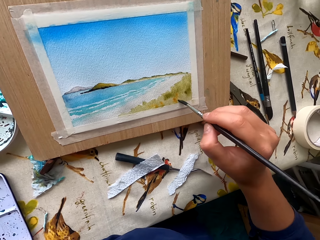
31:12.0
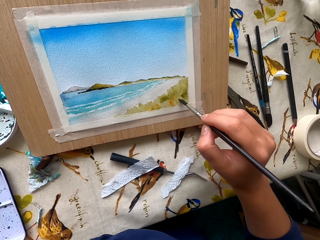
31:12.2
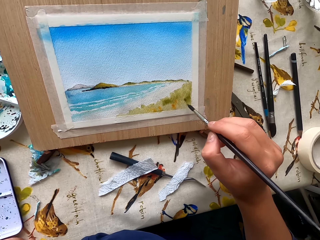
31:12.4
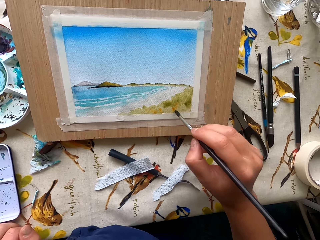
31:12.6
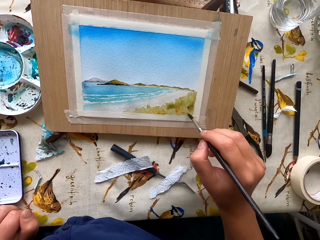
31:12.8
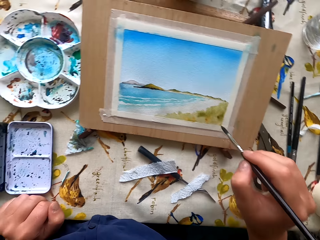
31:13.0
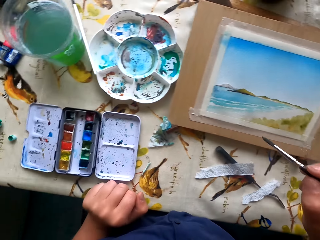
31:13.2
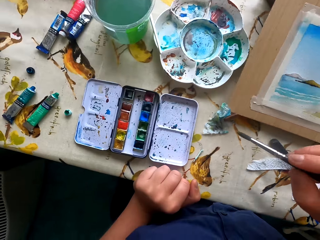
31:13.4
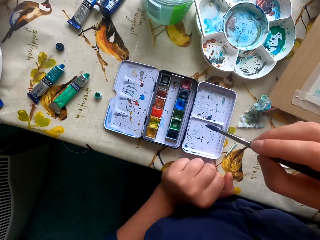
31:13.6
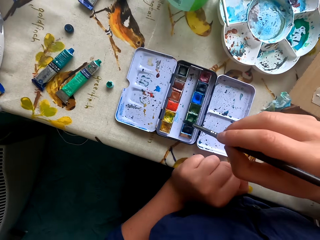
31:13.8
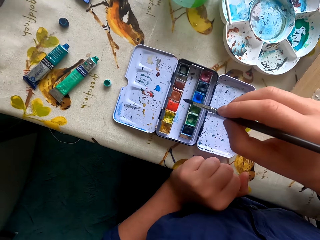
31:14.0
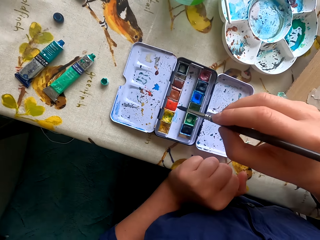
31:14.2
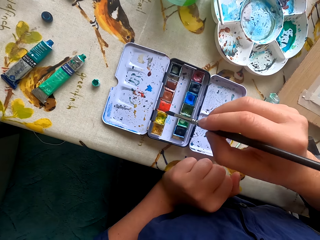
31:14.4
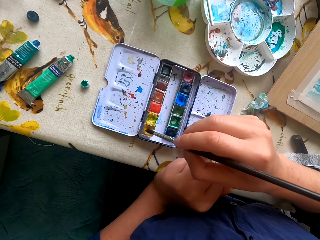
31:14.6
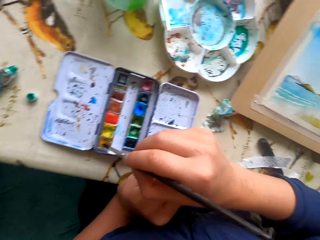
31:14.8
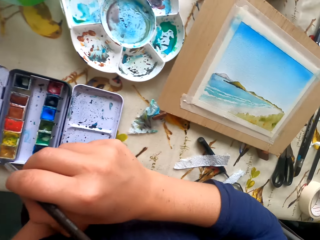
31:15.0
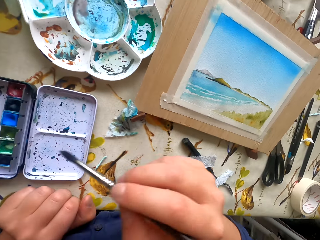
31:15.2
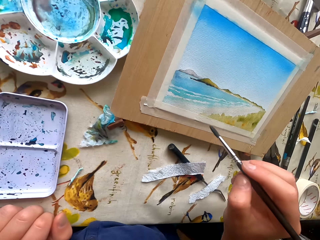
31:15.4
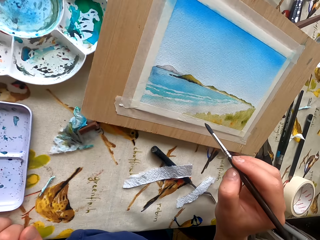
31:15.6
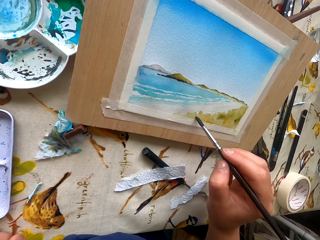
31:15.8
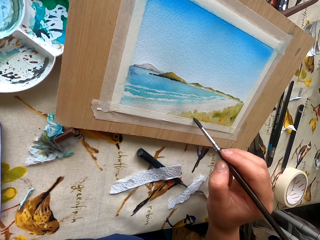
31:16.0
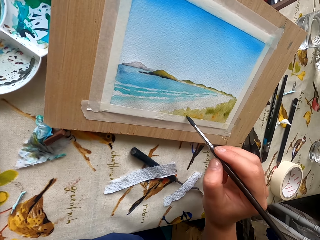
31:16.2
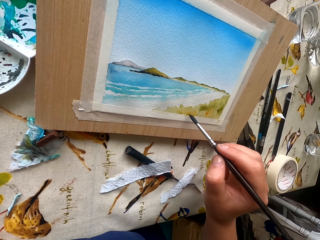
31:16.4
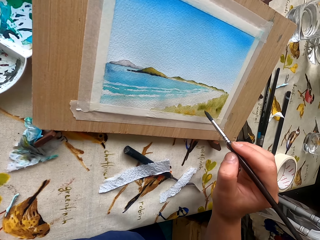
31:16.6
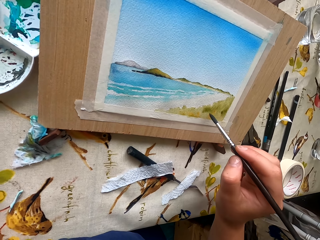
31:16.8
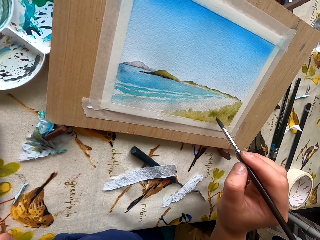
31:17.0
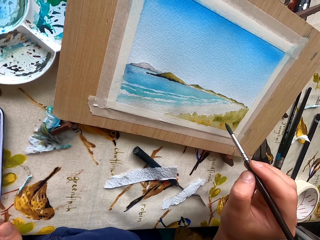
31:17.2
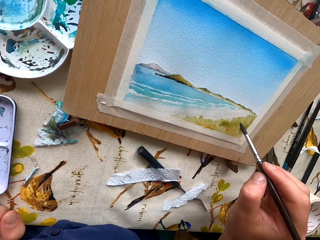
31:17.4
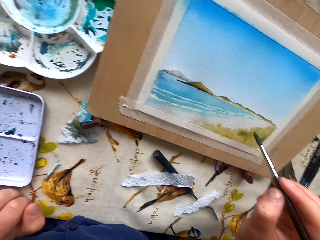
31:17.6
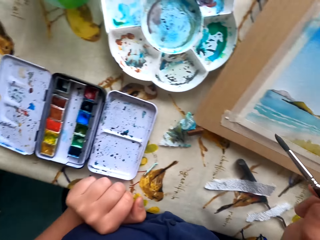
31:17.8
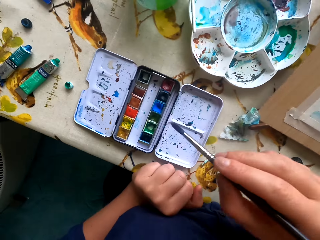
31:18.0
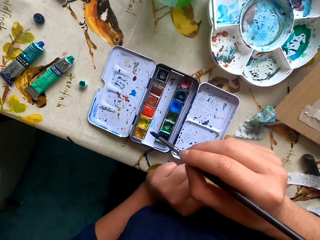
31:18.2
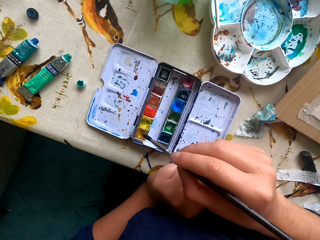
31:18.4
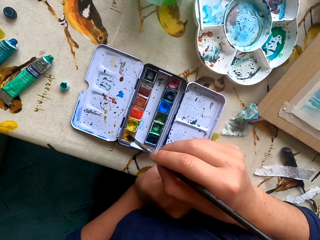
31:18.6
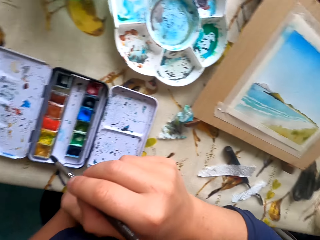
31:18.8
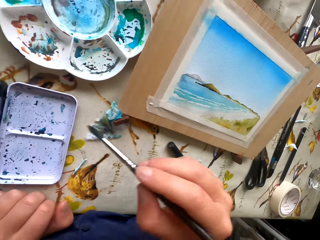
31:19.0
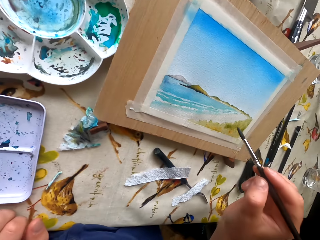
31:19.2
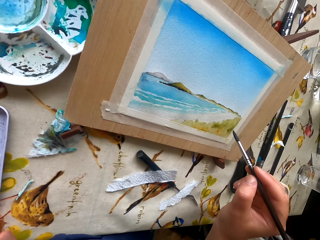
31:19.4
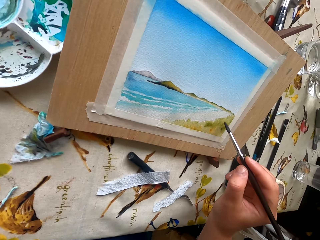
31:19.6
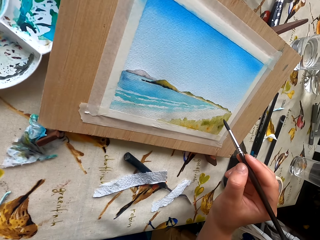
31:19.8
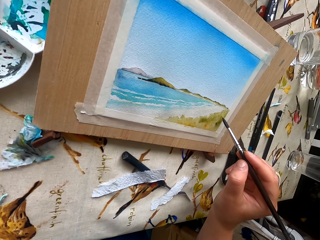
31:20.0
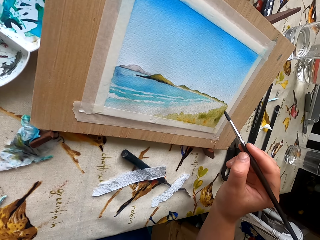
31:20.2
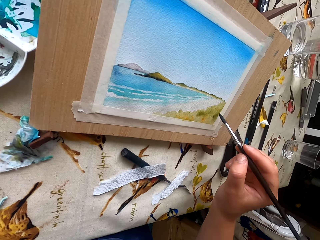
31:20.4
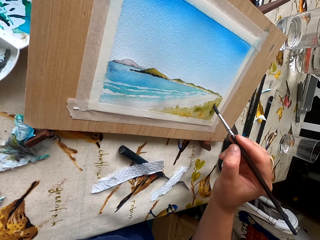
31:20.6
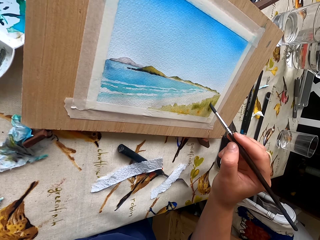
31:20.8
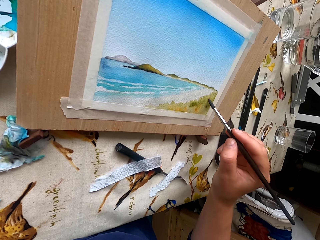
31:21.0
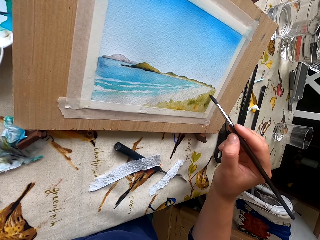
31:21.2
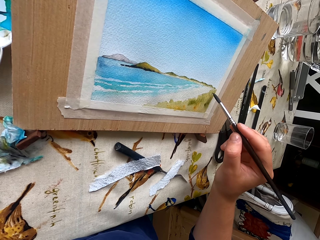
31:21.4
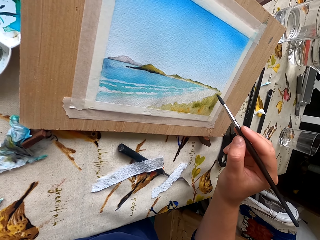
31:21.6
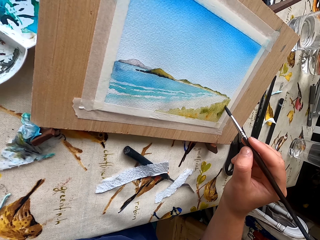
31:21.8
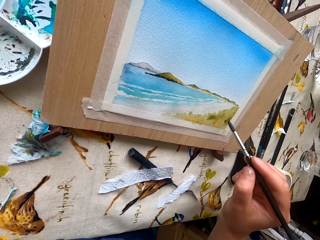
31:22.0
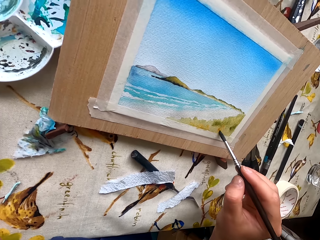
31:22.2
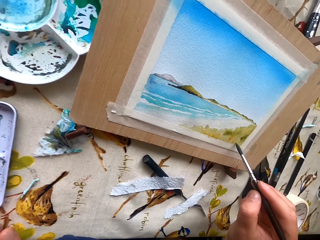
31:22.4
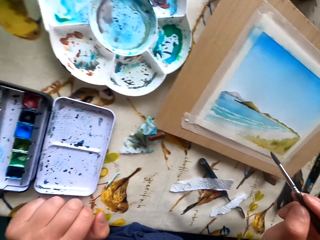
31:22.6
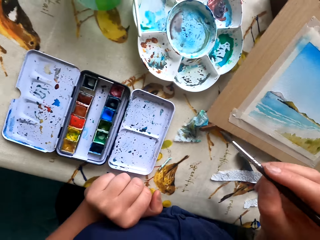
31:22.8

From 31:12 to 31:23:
The camera wearer paints on the drawing paper. They rub a pen brush in the ink container. They paint the picture with the pen brush. They rub the pen brush in the ink container. They dip the paint marker in the color. They paint the picture with the pen brush.

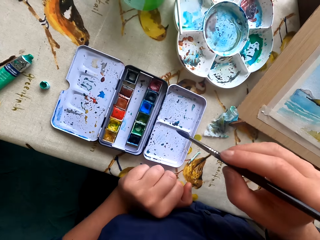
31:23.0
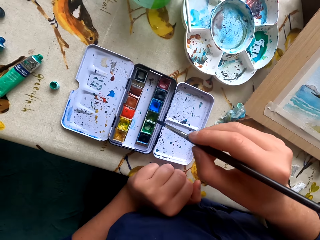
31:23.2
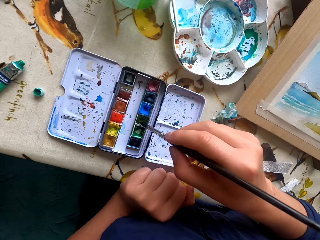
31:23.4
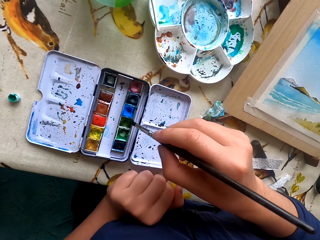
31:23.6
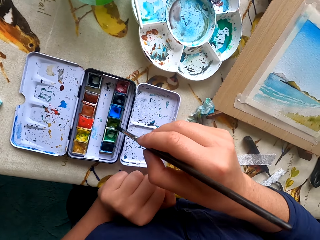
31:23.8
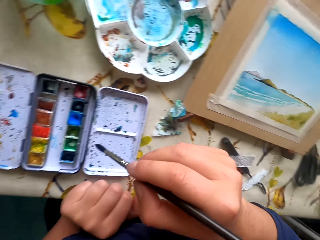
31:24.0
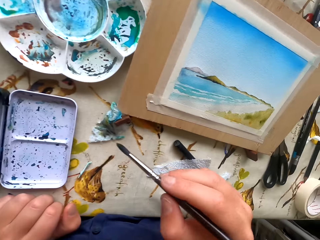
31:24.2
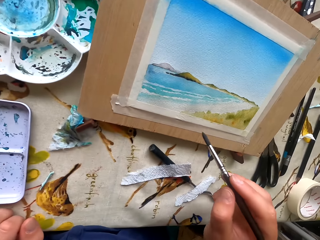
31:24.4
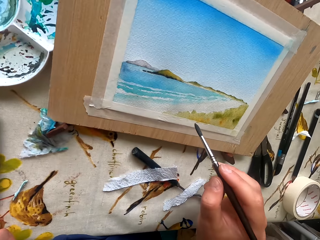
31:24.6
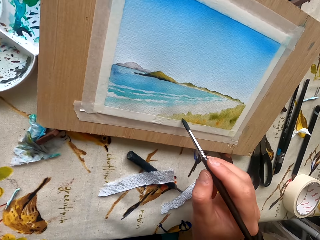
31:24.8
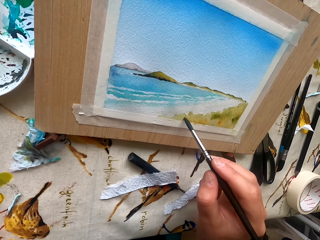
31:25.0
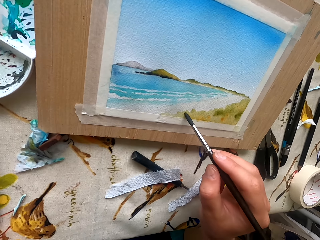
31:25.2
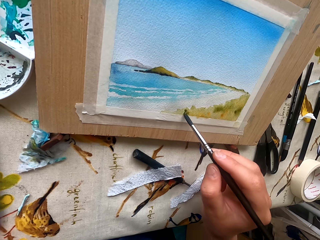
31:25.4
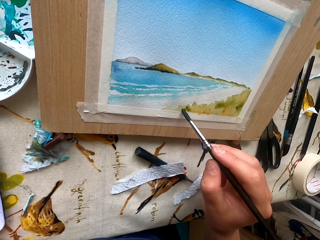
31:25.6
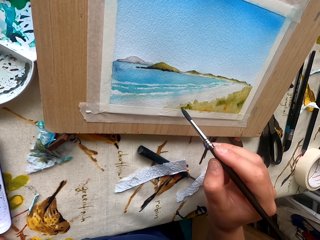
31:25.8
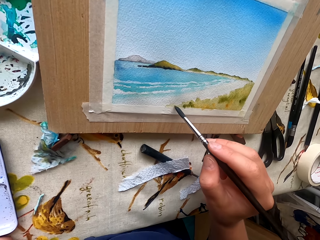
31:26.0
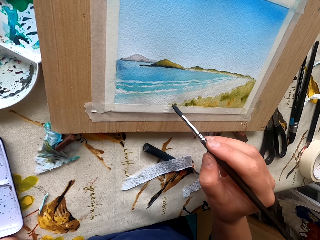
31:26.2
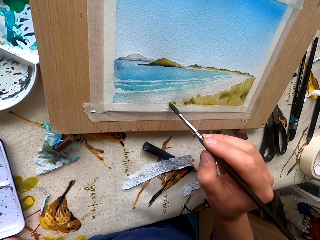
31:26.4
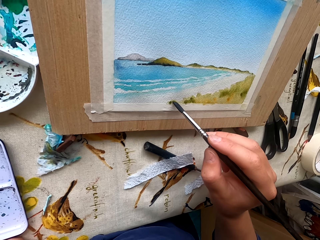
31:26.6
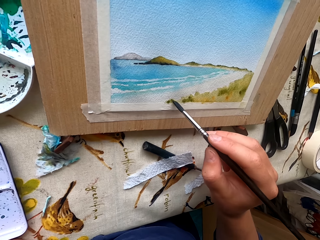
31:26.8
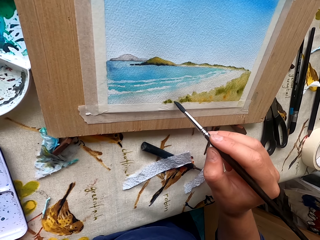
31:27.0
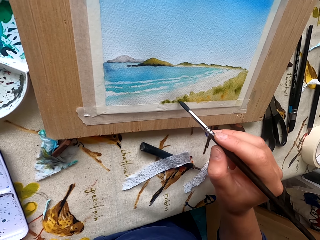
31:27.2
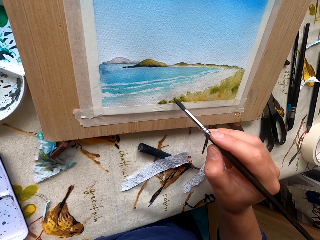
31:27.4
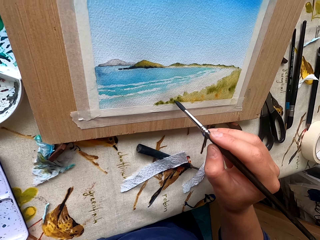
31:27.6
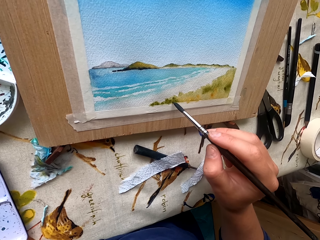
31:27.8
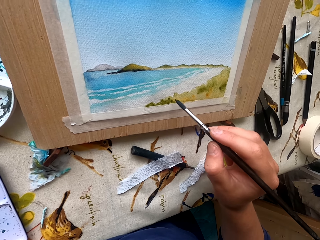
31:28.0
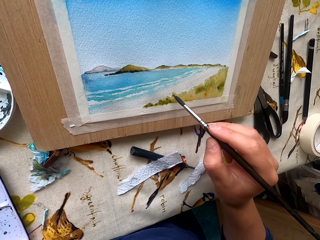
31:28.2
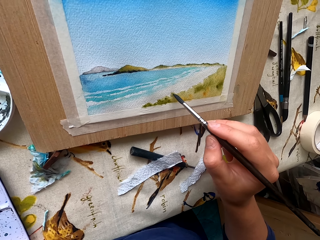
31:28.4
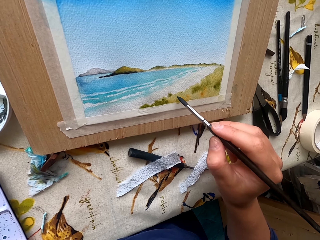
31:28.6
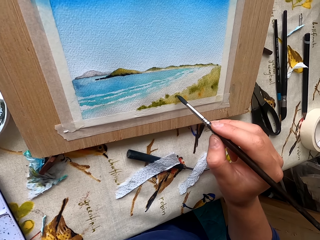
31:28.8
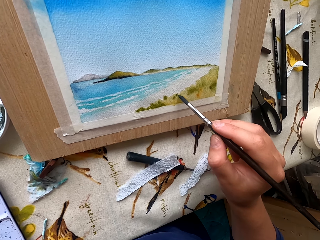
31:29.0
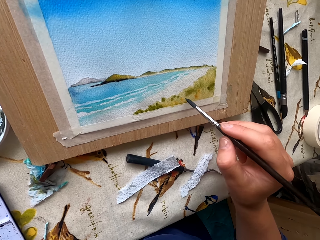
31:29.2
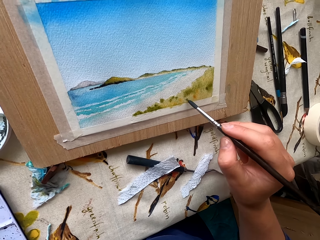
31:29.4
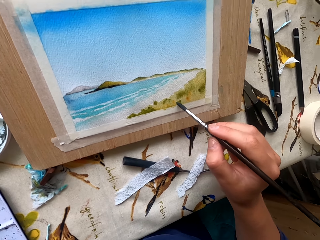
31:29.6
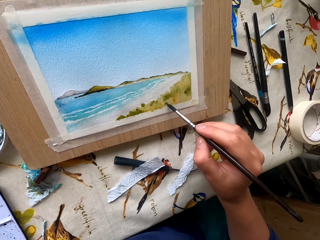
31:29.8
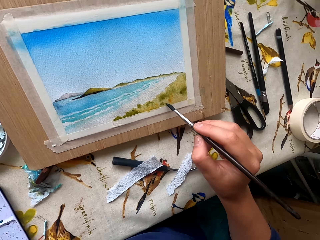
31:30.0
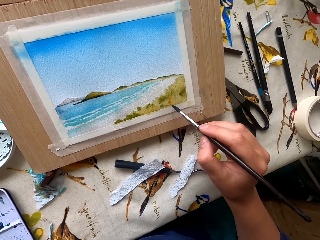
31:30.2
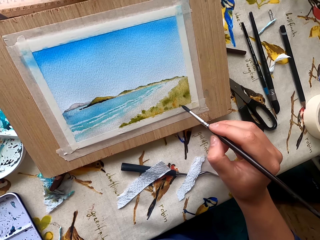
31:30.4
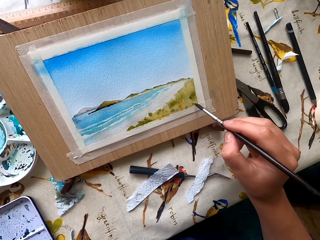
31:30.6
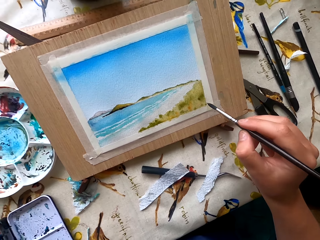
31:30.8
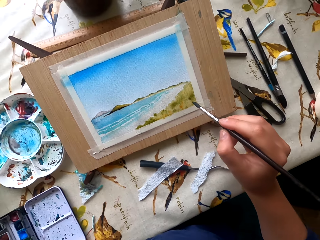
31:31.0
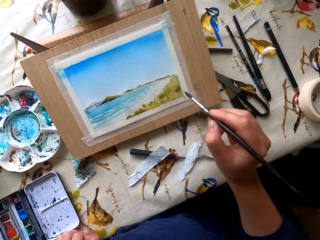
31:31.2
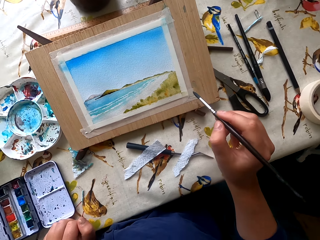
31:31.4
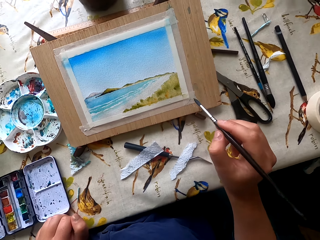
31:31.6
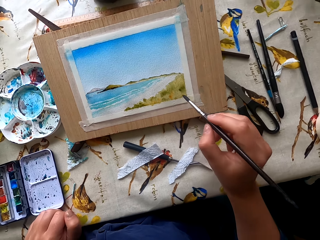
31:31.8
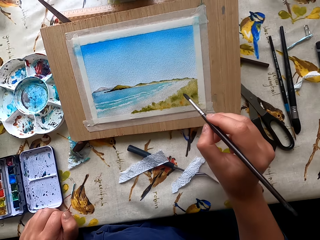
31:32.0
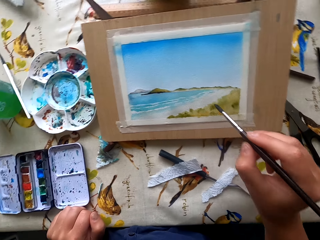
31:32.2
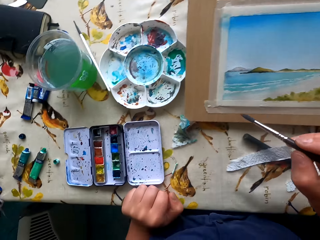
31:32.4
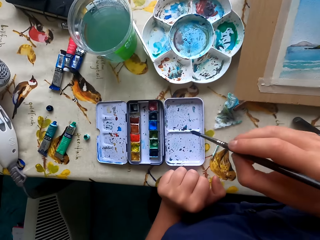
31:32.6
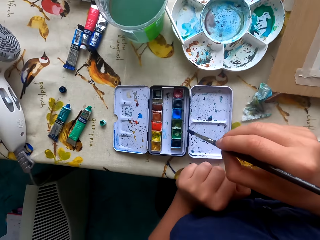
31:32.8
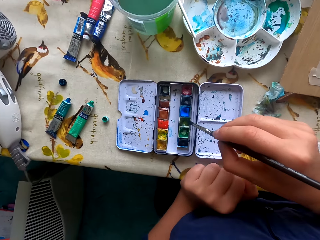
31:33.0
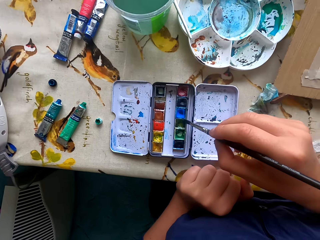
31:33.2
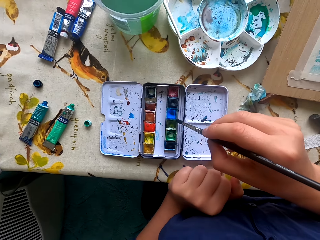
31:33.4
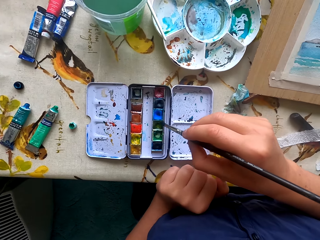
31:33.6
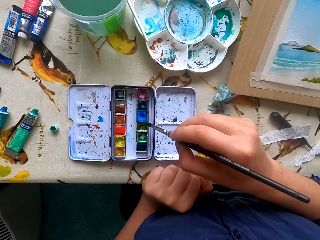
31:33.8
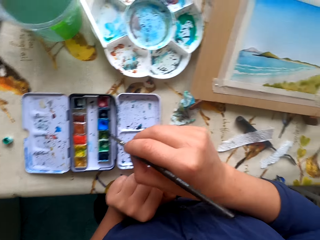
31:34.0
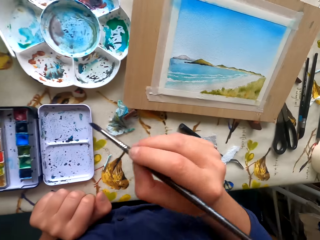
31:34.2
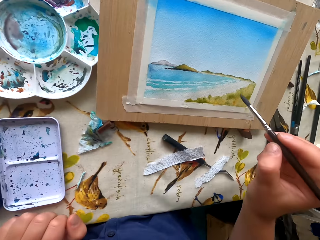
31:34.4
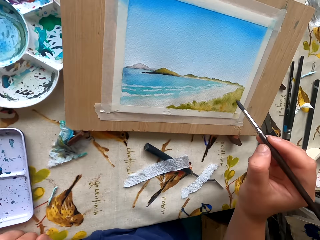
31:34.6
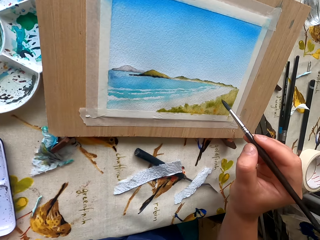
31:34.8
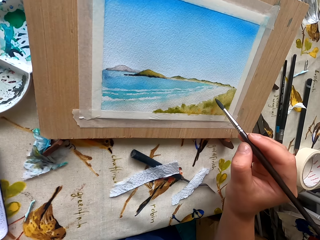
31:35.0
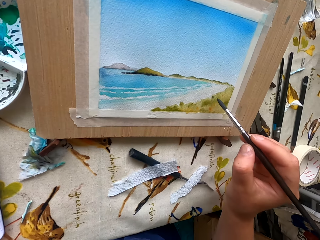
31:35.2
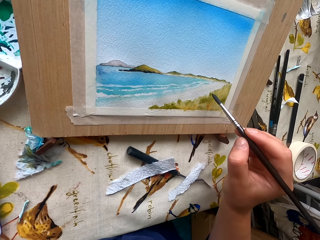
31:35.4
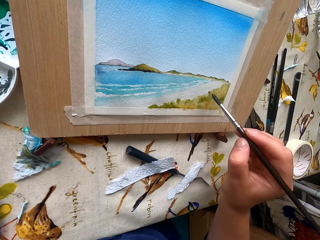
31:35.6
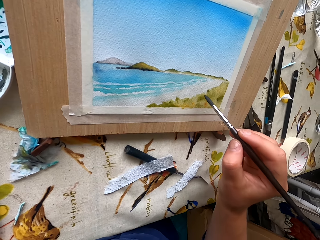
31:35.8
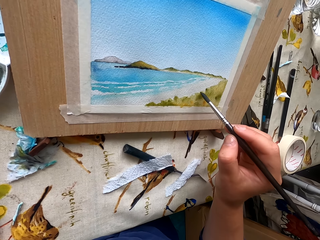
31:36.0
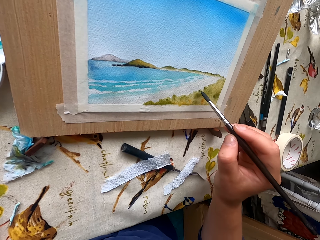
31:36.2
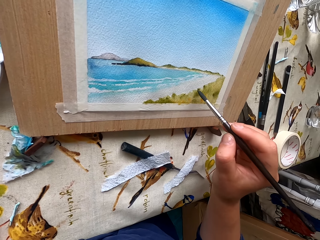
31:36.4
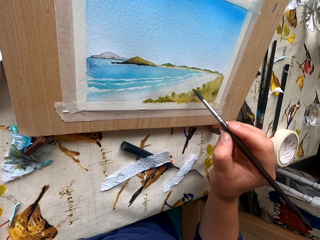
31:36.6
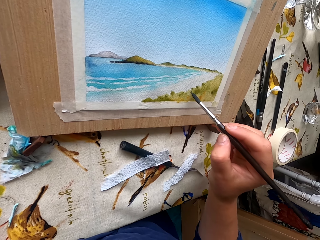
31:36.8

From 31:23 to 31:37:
The camera wearer rubs the pen brush in the ink container. They paint the picture with the pen brush on the drawing paper. They rub the pen brush in the ink container. They paint the picture with the pen brush.
